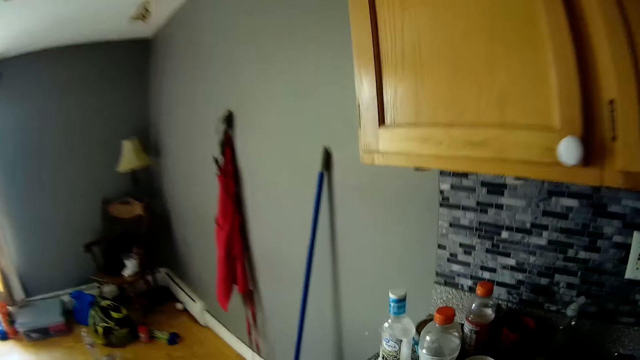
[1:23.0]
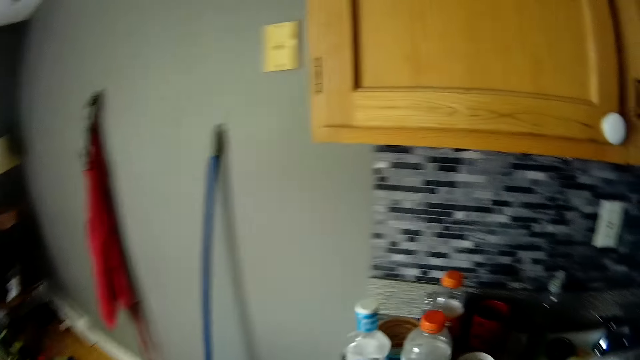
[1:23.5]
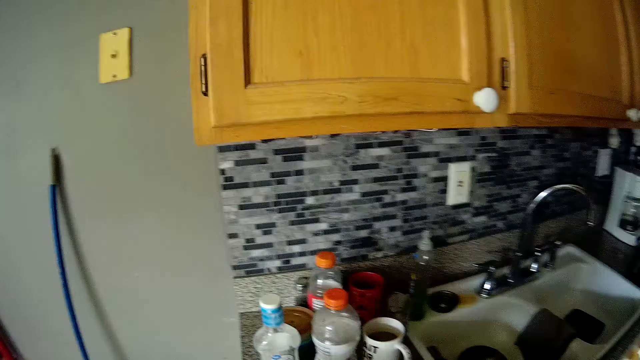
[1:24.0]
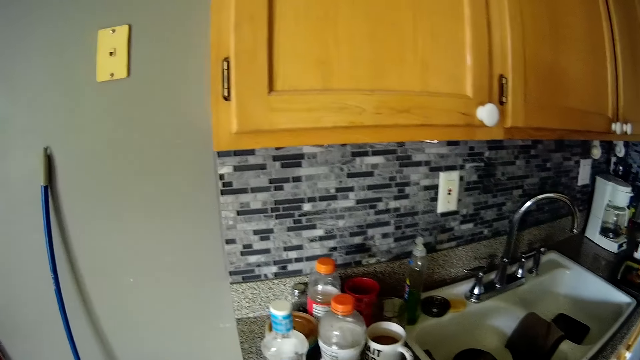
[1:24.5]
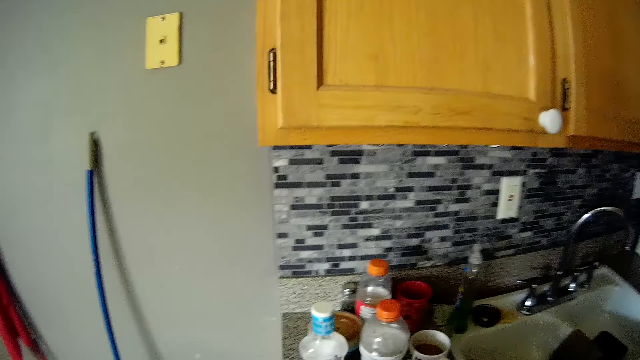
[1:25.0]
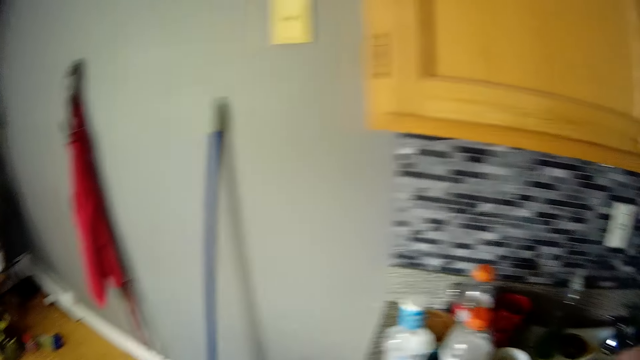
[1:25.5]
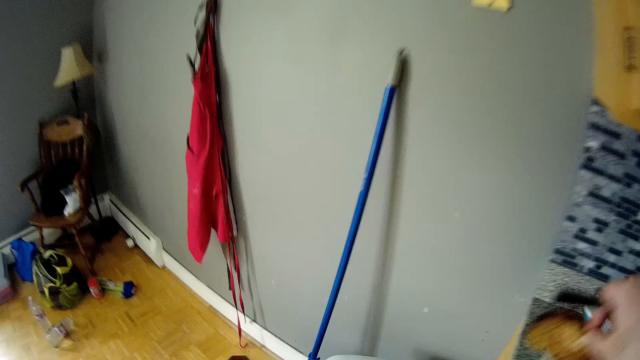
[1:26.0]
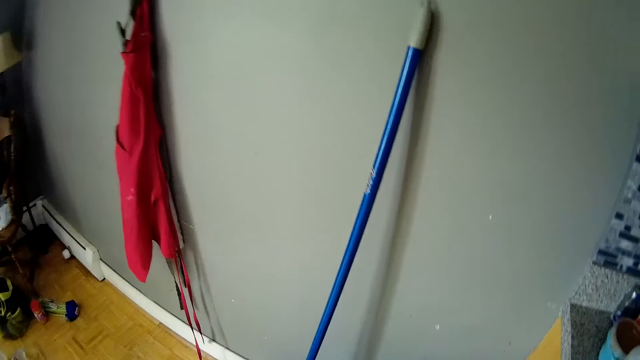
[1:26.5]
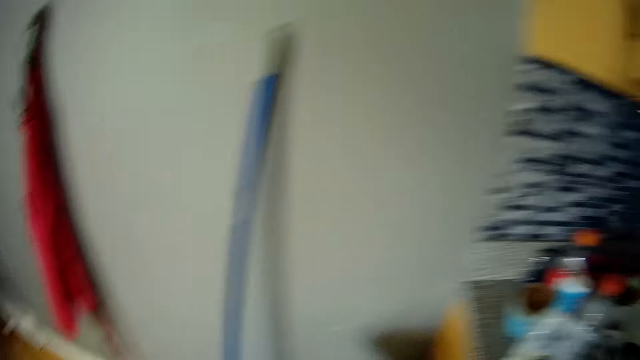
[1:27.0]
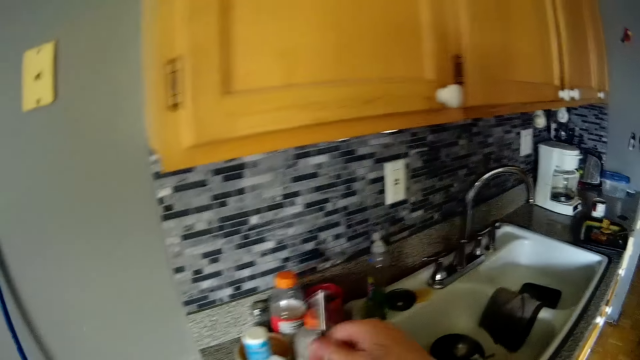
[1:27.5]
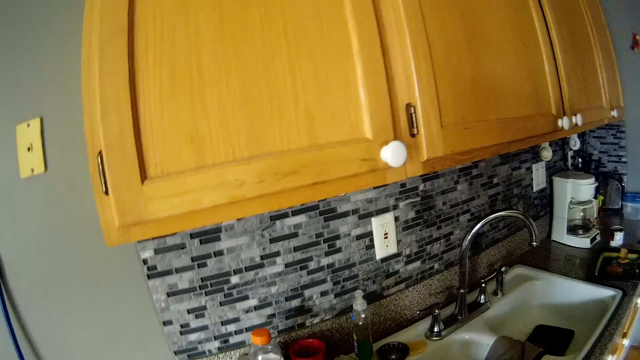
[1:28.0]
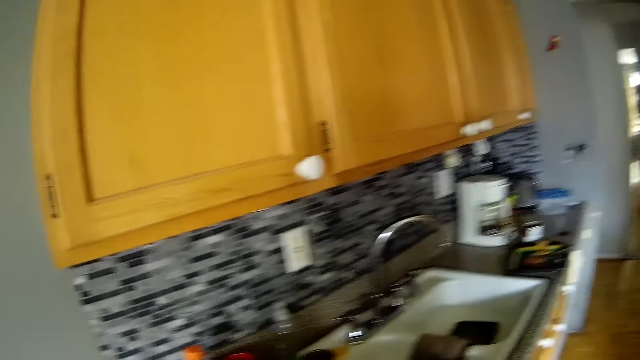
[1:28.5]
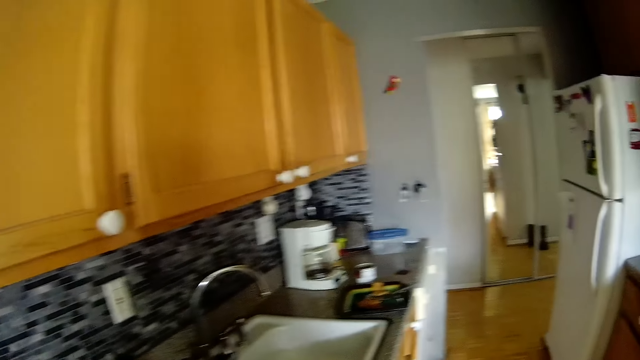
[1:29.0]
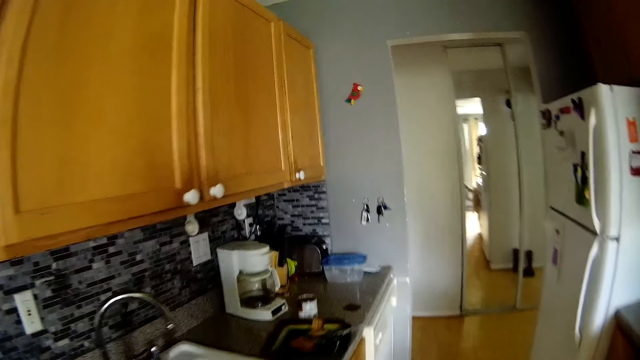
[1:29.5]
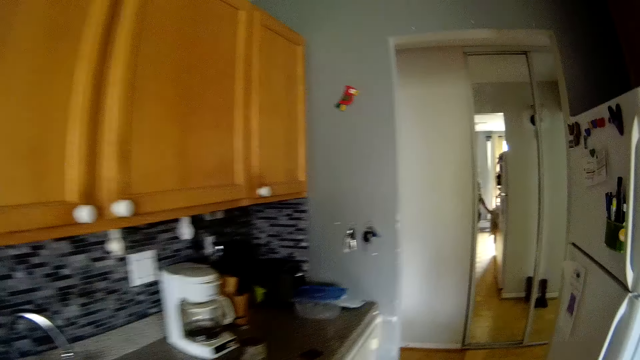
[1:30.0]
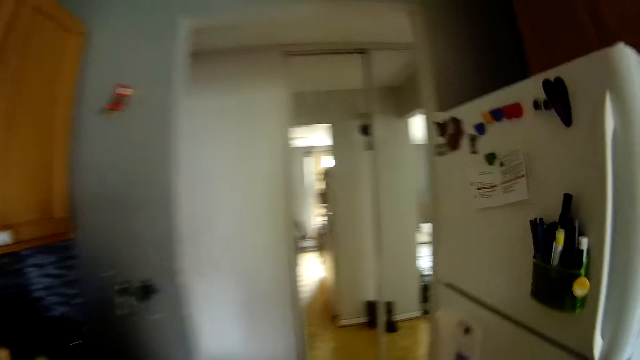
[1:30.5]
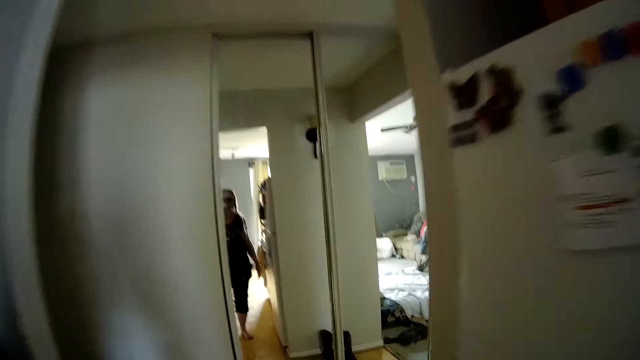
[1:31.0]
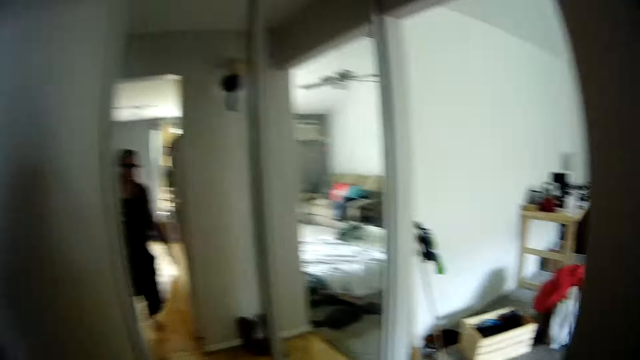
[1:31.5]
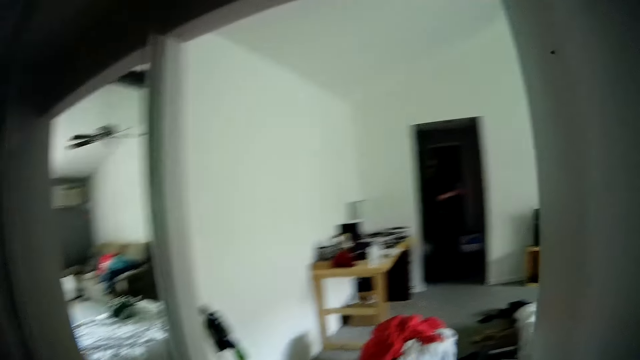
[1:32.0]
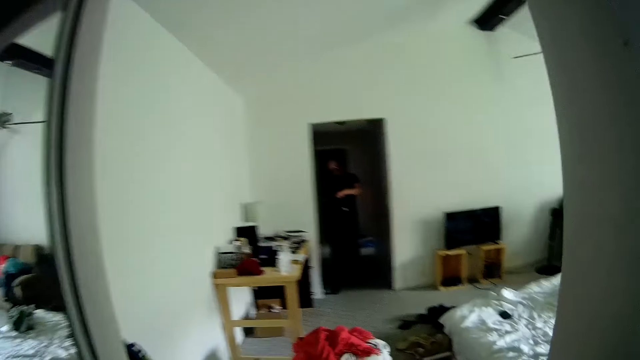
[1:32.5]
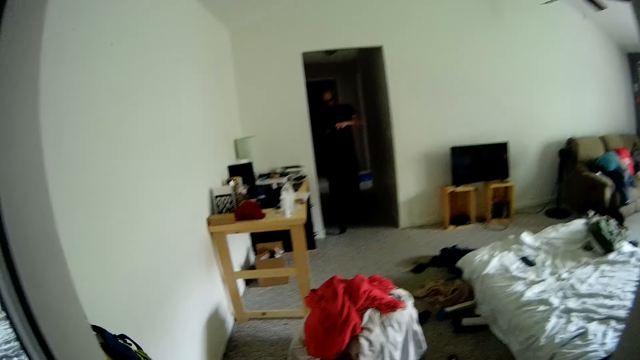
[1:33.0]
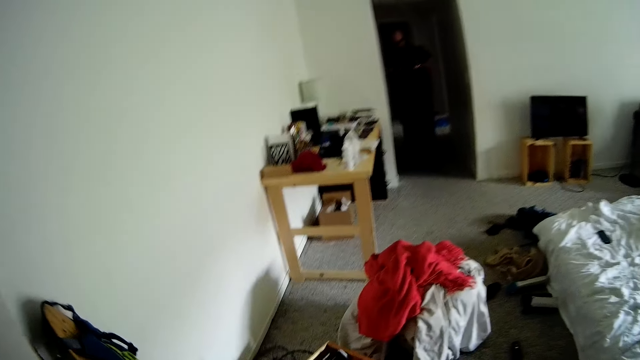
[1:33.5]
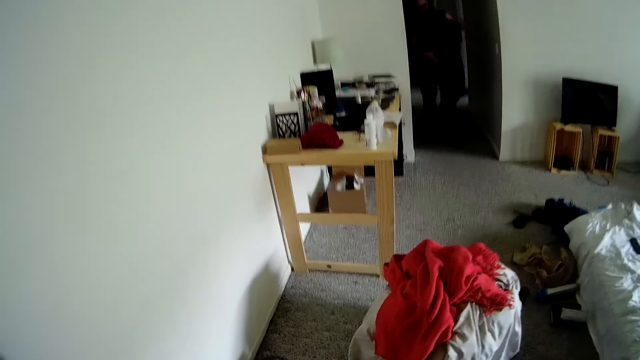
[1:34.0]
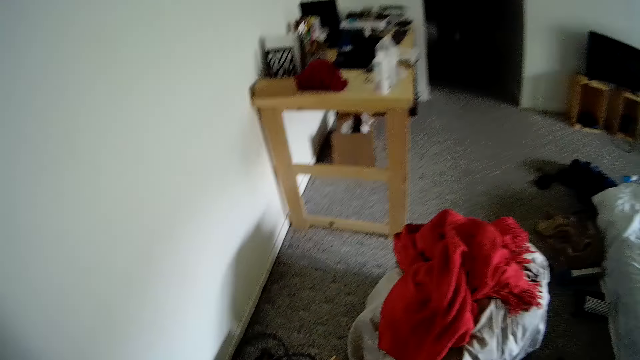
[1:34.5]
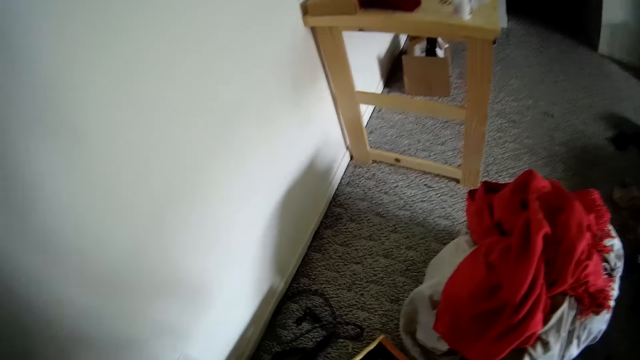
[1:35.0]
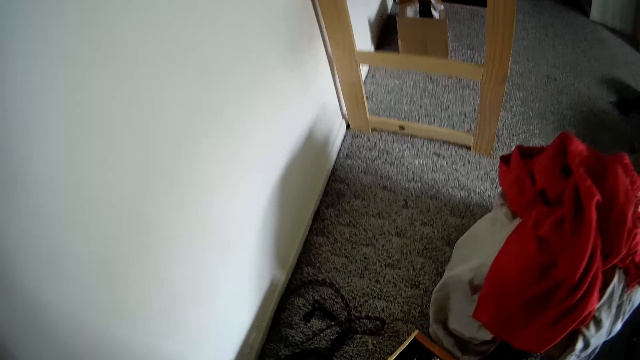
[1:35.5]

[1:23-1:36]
The camera wearer does something. They enter the doorway from the kitchen.

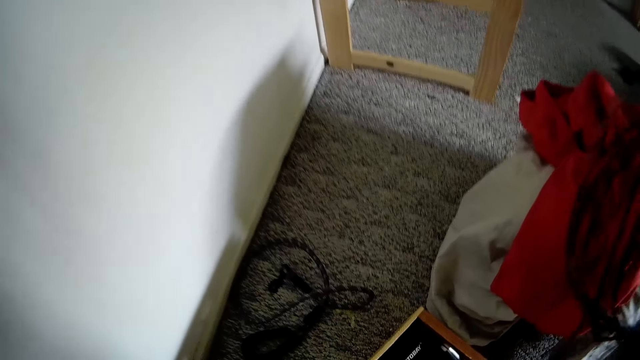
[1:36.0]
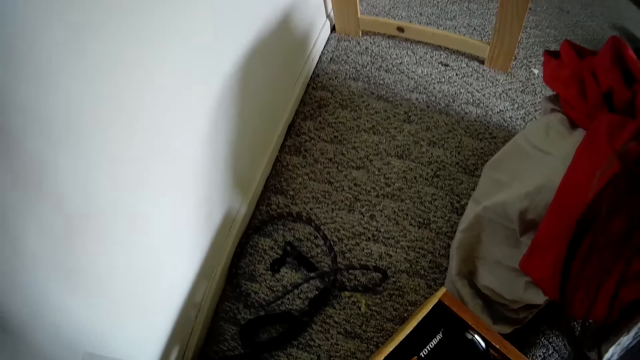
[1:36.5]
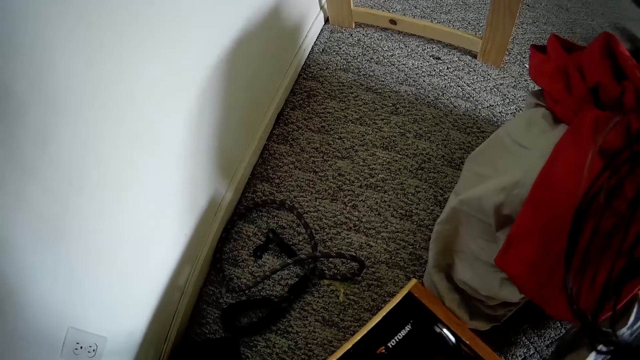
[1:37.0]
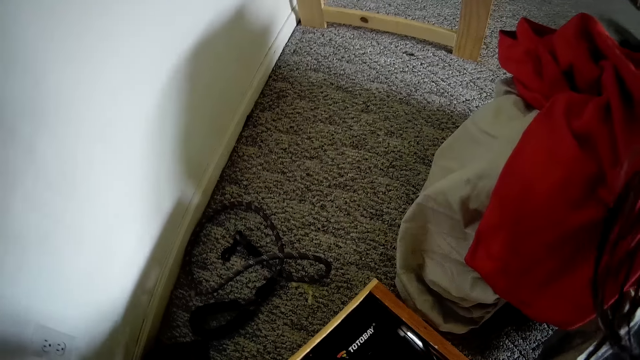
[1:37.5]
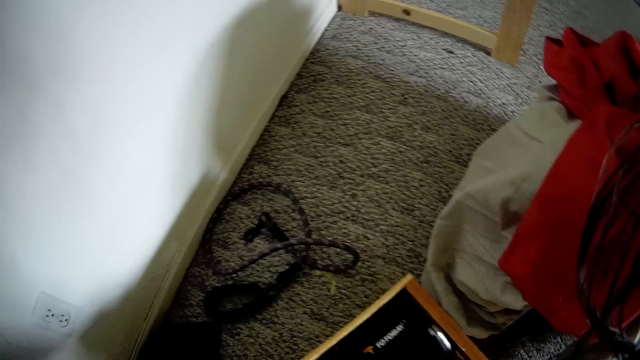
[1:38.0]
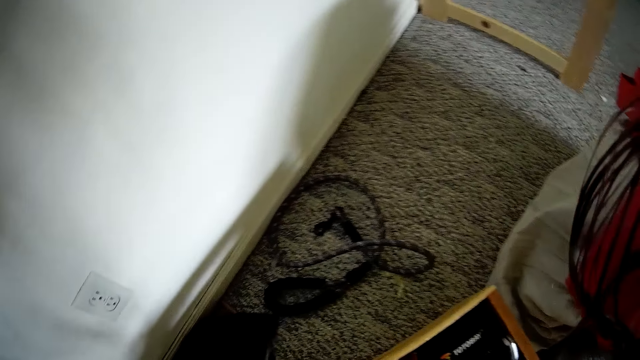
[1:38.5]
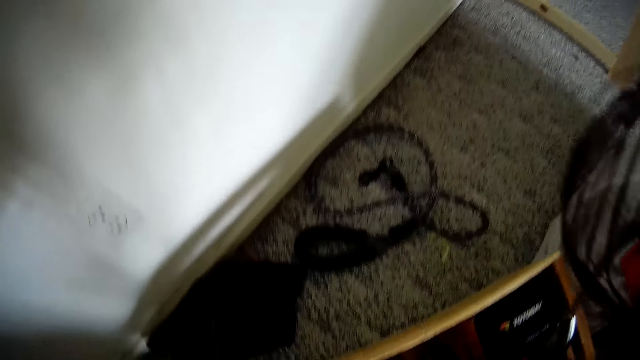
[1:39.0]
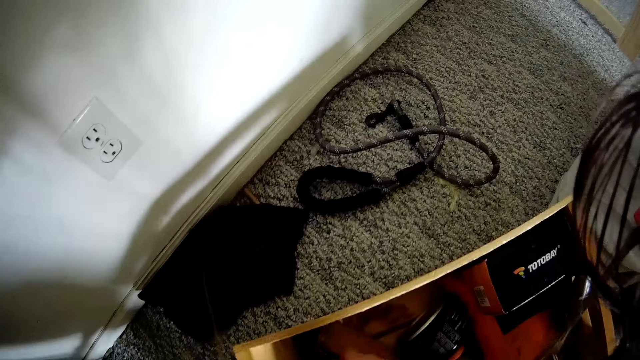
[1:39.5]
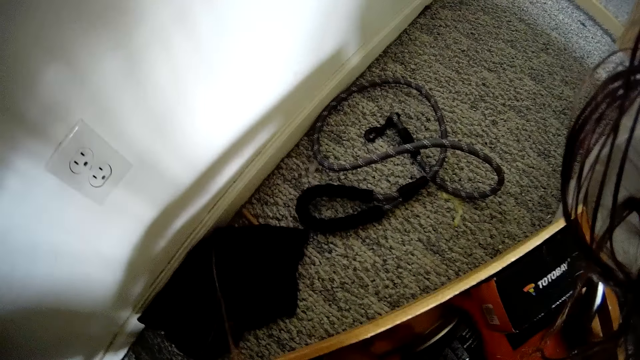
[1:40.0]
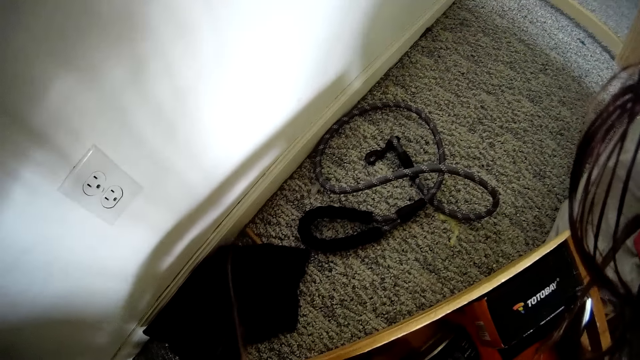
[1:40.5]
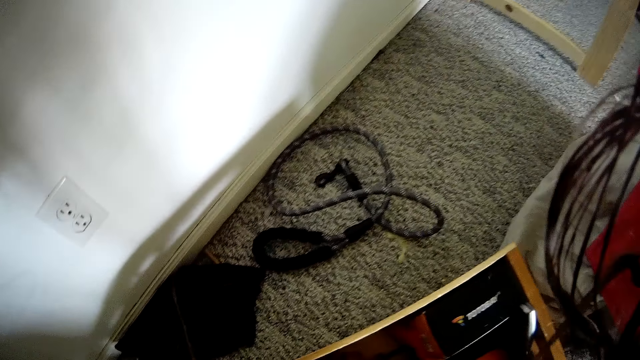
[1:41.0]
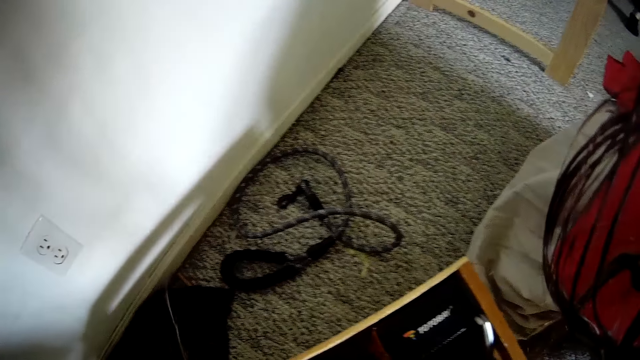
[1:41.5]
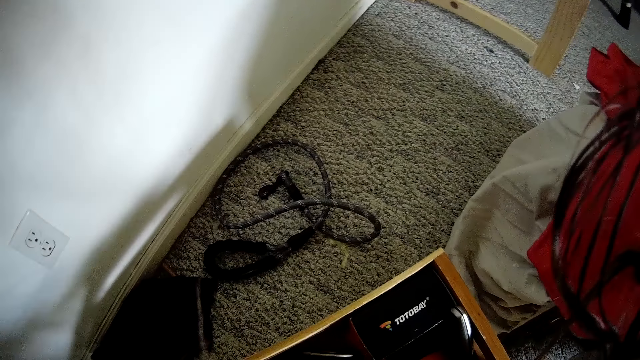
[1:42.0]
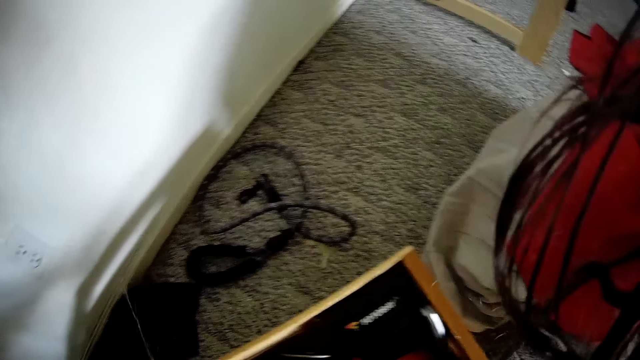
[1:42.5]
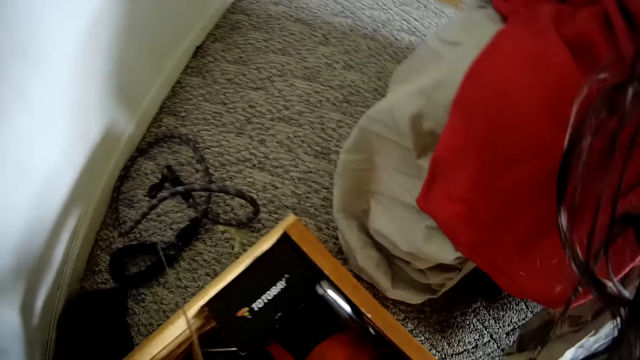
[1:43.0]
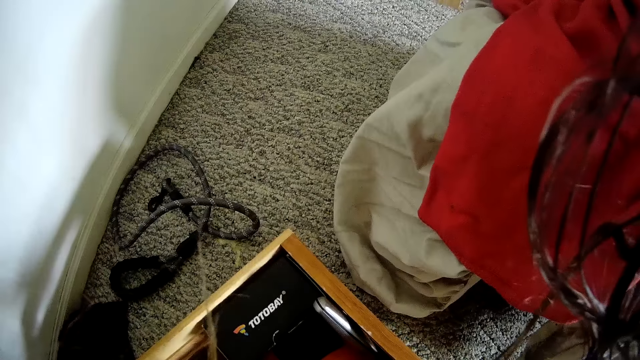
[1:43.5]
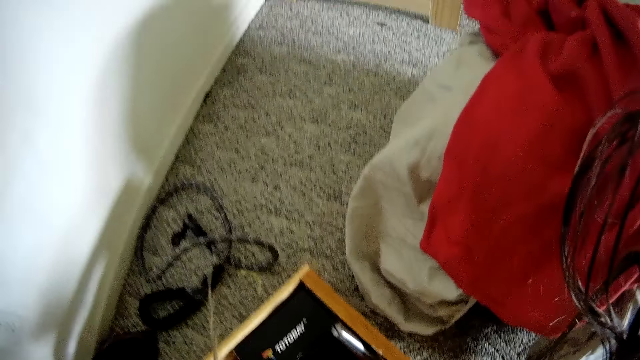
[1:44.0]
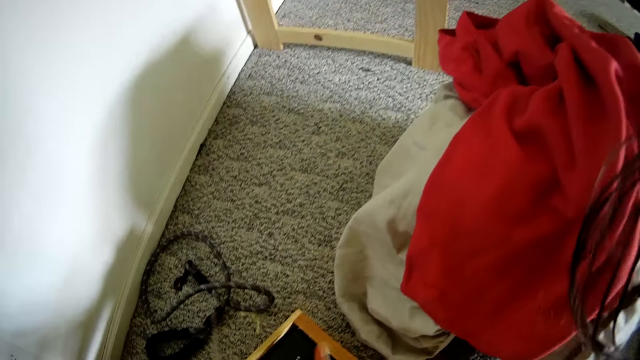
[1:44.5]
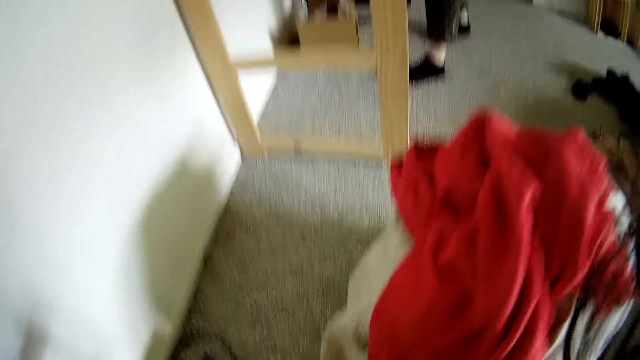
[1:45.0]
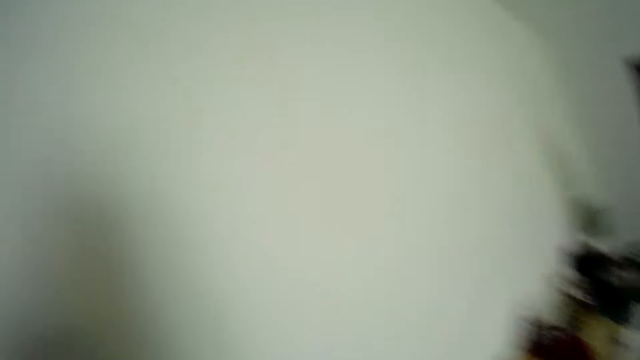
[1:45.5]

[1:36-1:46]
The camera wearer searches the box.
